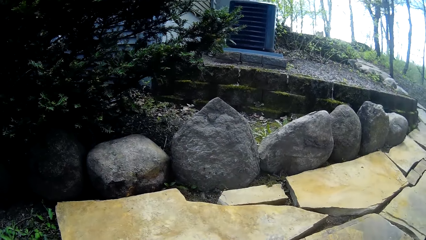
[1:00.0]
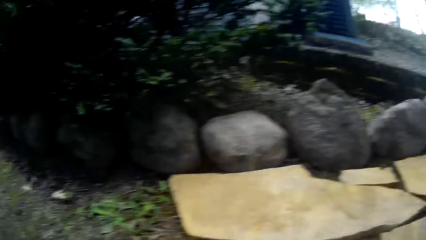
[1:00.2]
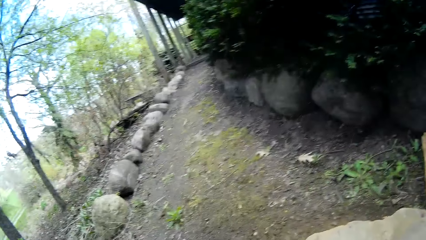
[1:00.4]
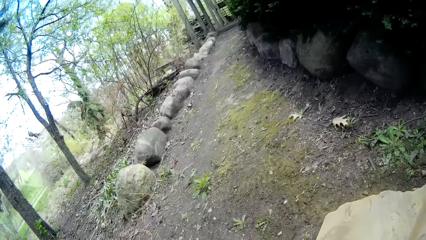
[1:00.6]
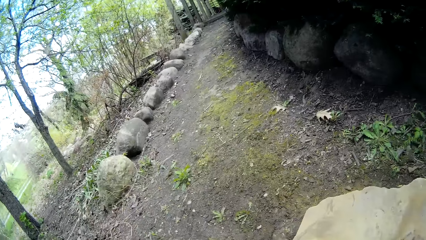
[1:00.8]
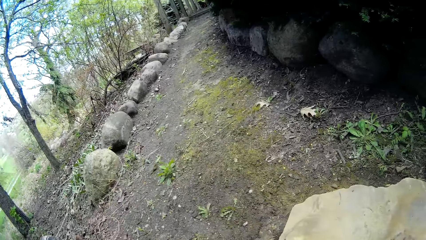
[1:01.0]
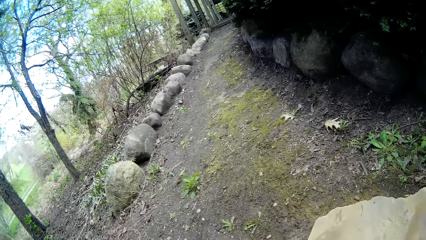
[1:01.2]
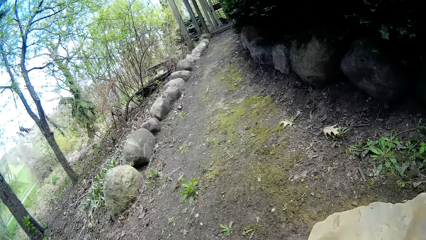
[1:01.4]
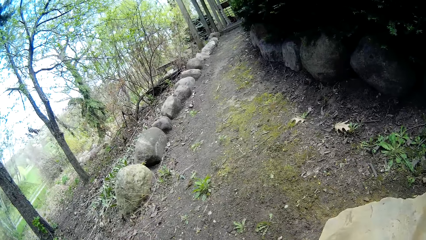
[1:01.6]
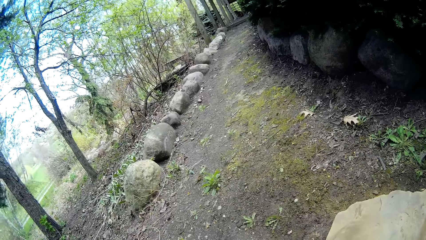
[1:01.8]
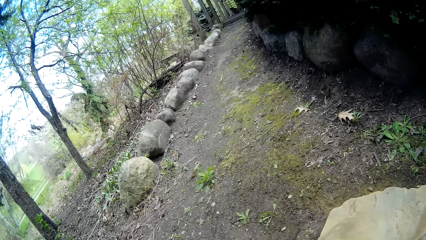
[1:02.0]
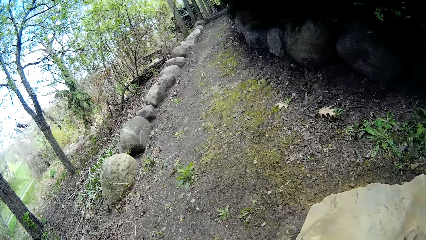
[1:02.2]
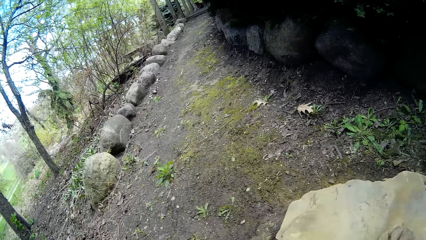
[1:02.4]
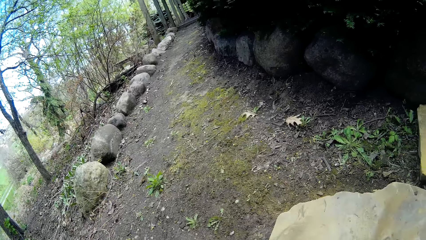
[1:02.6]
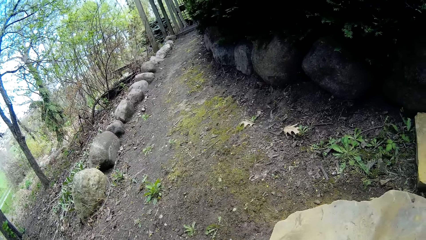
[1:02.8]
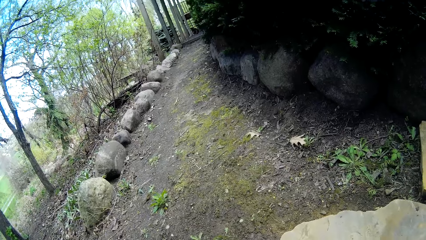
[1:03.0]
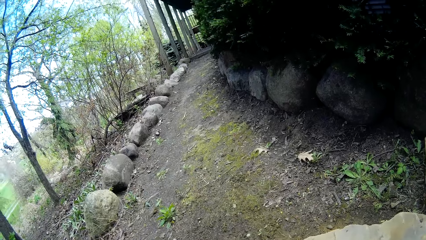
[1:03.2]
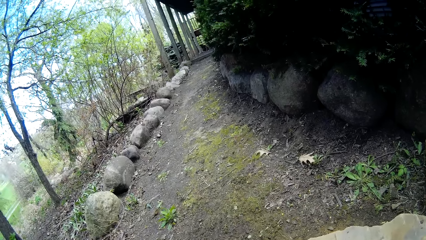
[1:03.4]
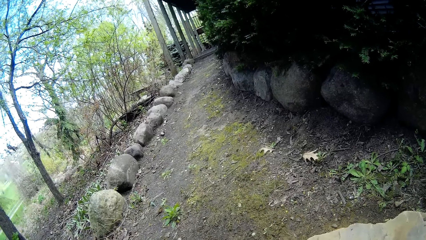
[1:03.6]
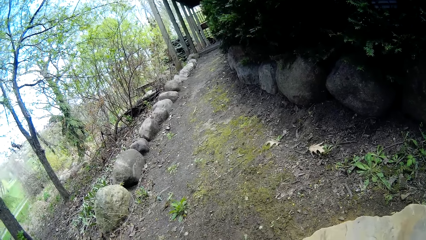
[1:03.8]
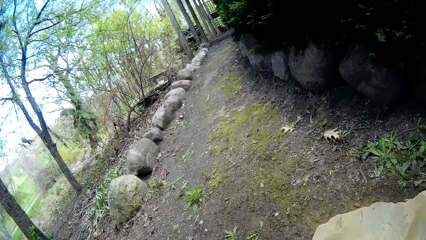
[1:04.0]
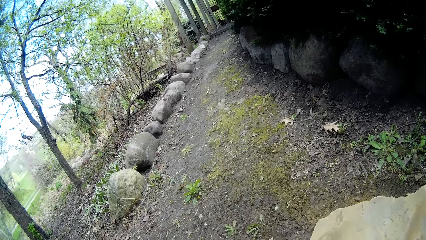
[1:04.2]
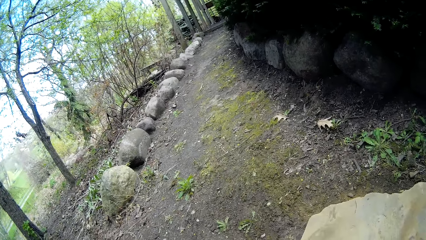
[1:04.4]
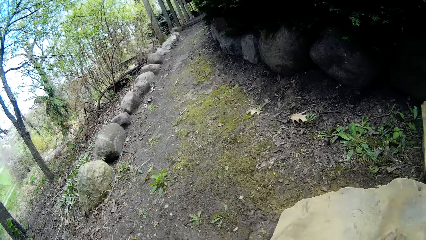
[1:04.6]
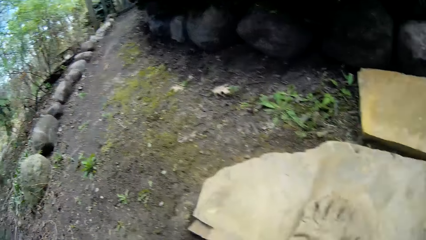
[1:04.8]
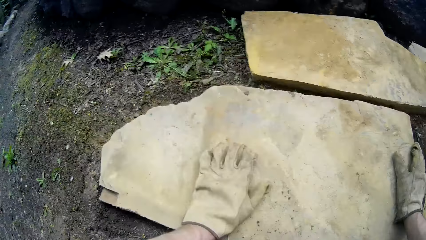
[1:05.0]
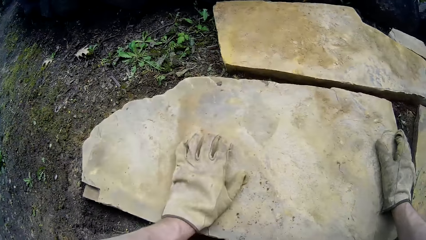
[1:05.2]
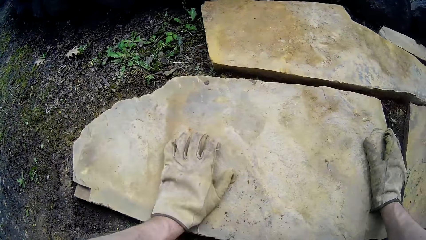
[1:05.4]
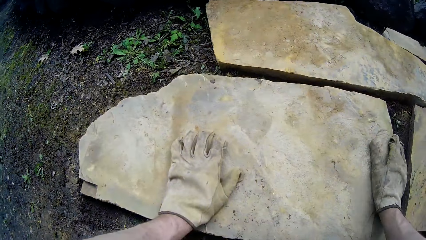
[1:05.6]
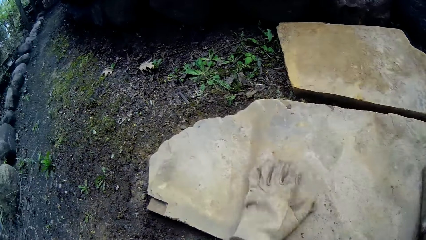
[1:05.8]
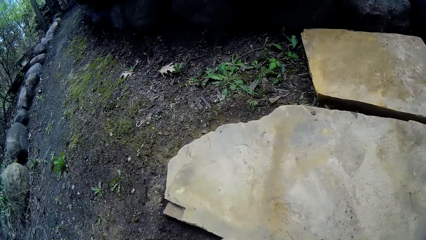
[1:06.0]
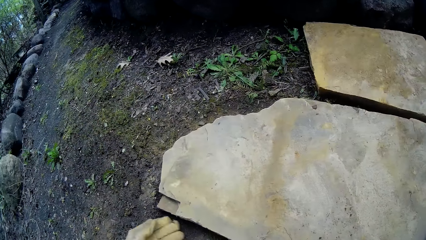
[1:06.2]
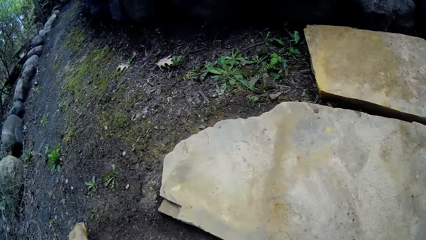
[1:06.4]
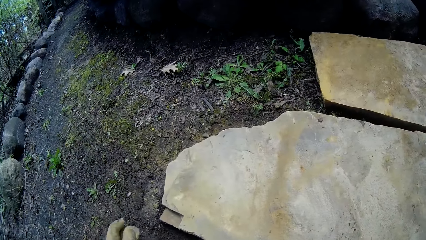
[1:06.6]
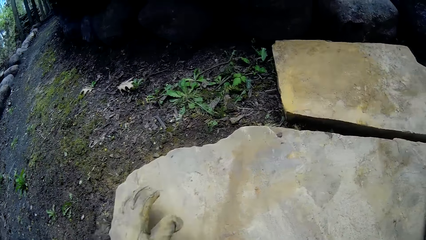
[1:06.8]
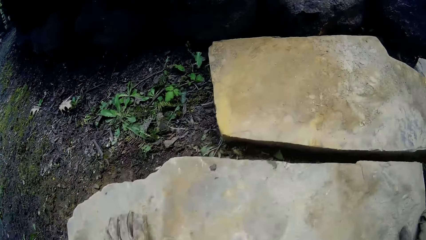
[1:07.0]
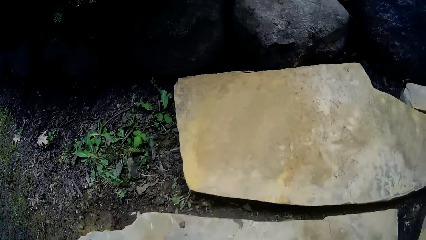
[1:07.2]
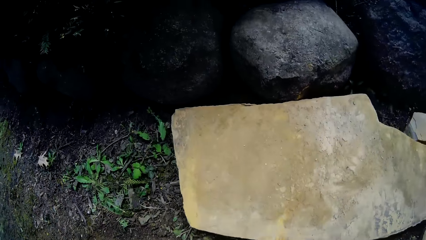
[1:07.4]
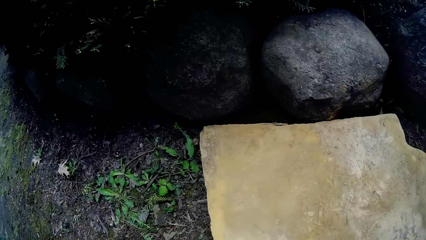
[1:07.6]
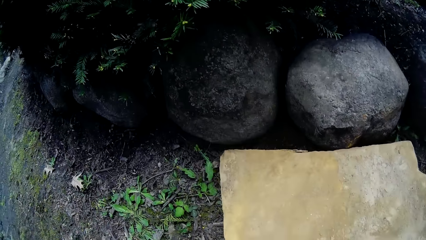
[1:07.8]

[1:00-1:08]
The camera wearer looks around. They remove a hand from the slate. They touch dirt. They rest a hand on the slate.

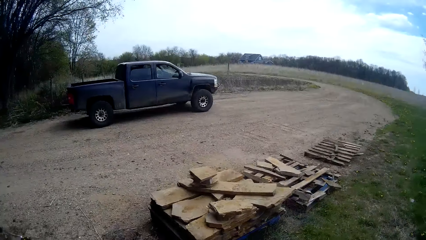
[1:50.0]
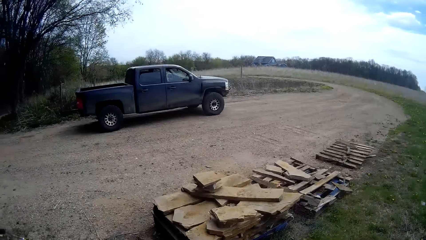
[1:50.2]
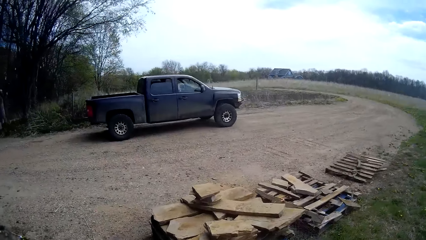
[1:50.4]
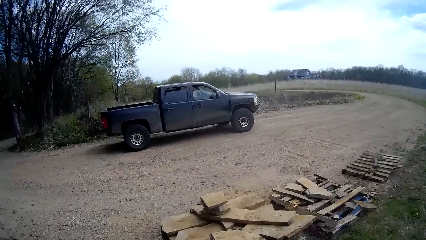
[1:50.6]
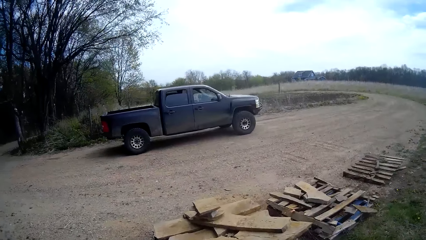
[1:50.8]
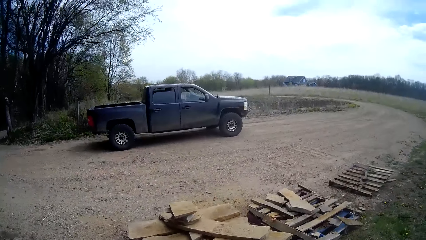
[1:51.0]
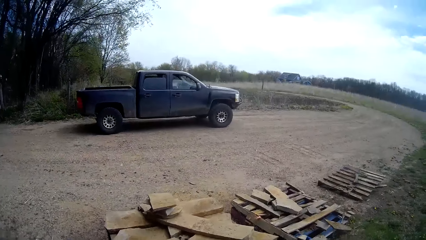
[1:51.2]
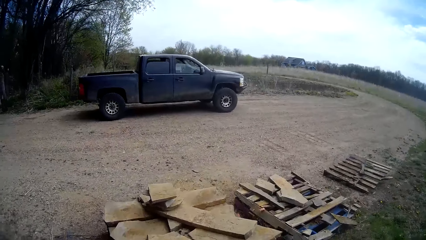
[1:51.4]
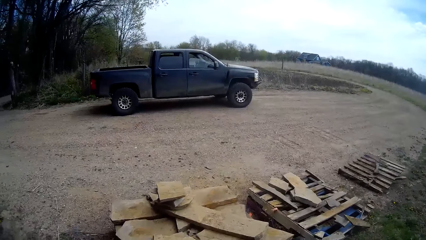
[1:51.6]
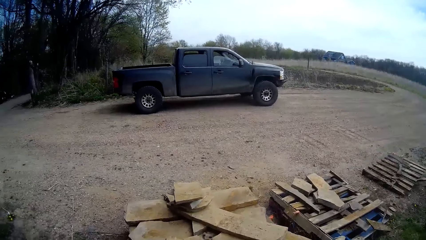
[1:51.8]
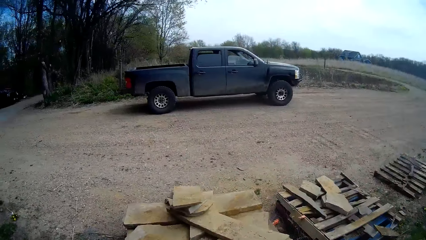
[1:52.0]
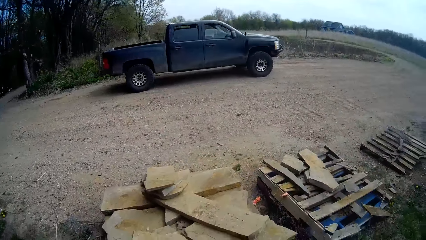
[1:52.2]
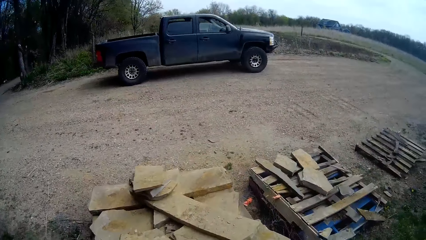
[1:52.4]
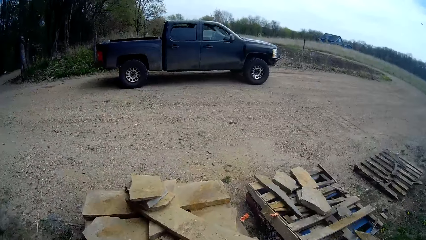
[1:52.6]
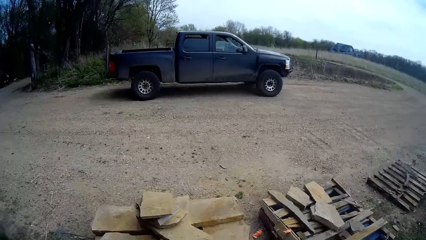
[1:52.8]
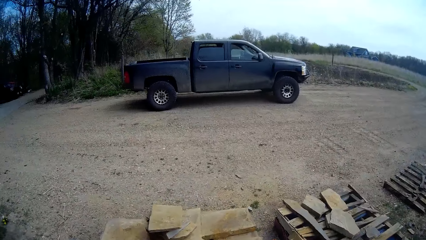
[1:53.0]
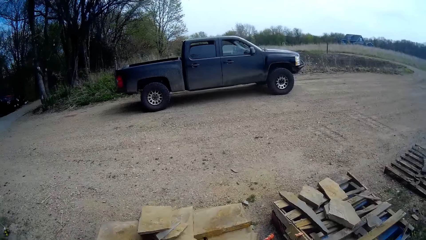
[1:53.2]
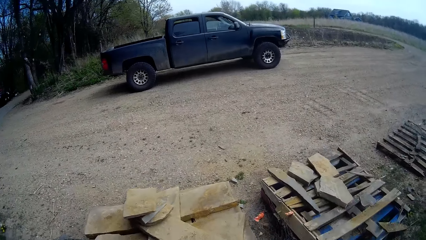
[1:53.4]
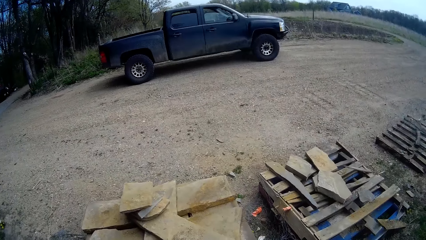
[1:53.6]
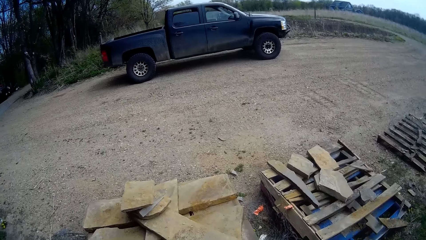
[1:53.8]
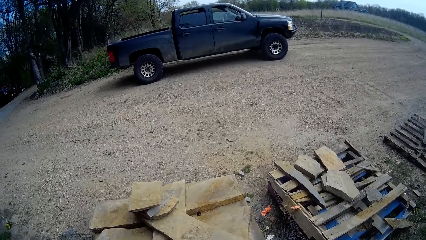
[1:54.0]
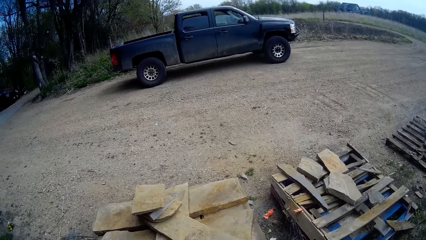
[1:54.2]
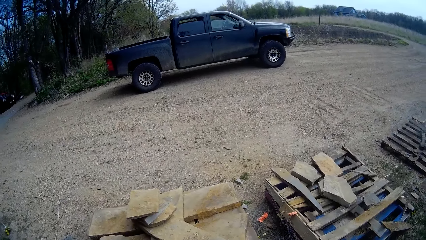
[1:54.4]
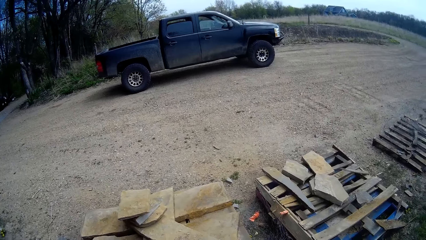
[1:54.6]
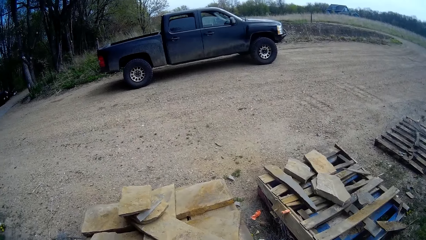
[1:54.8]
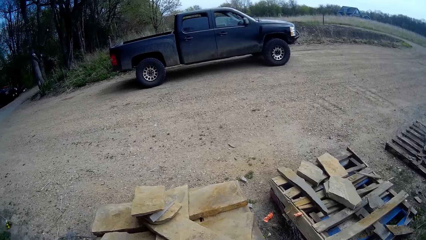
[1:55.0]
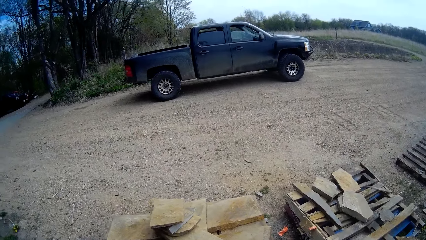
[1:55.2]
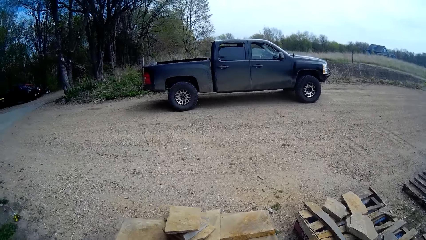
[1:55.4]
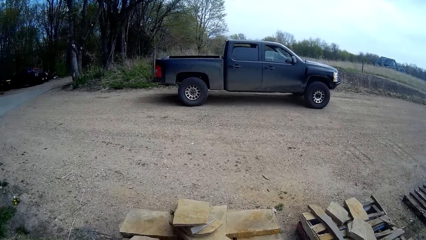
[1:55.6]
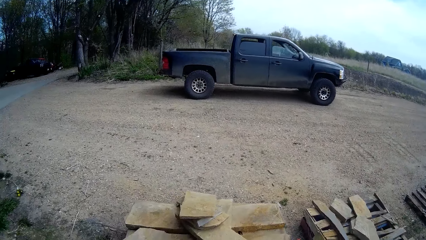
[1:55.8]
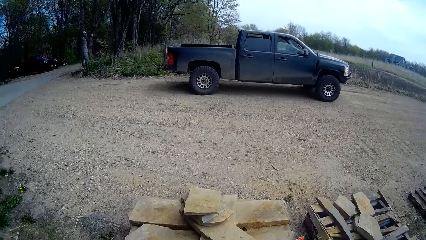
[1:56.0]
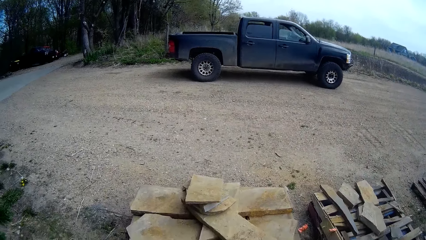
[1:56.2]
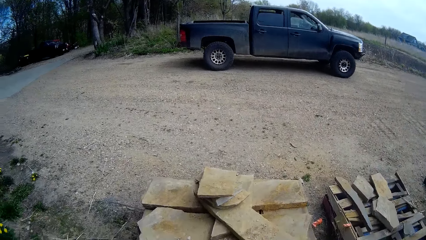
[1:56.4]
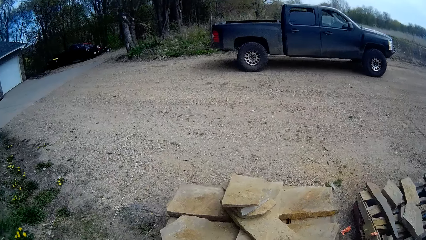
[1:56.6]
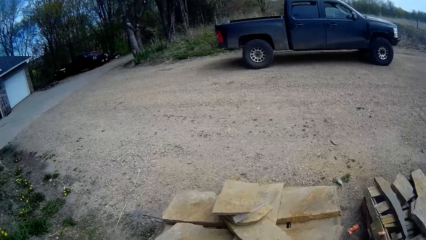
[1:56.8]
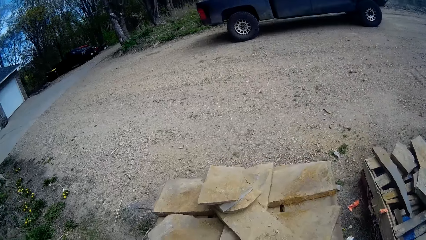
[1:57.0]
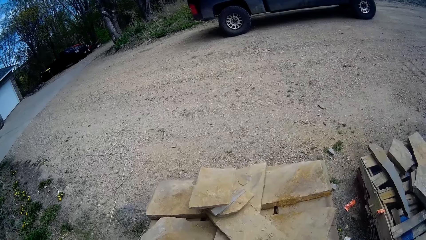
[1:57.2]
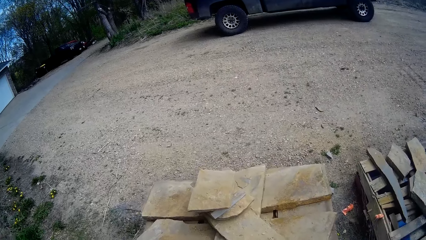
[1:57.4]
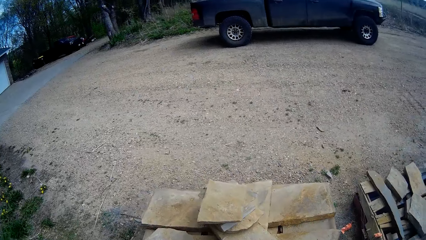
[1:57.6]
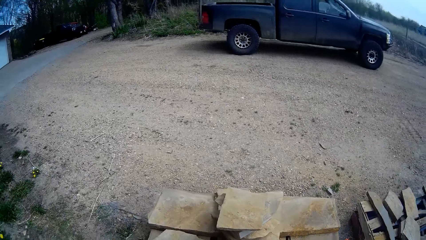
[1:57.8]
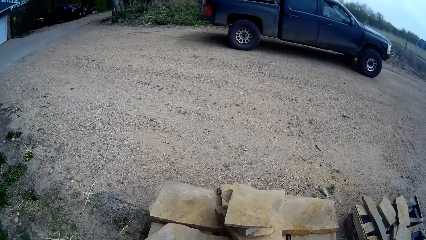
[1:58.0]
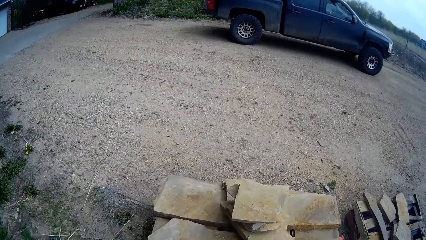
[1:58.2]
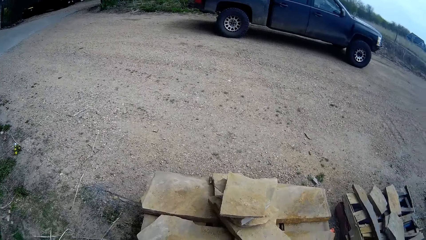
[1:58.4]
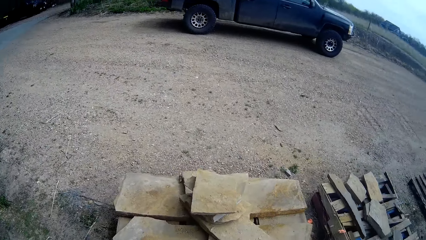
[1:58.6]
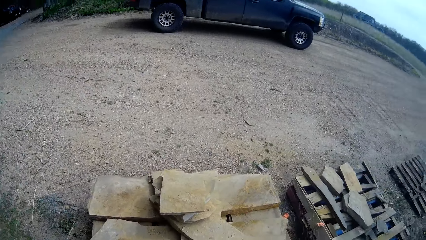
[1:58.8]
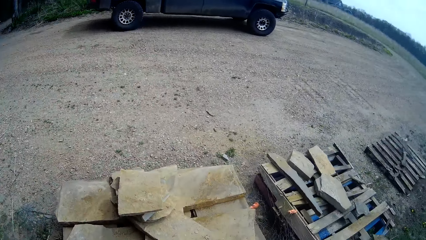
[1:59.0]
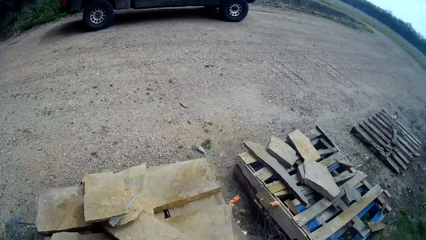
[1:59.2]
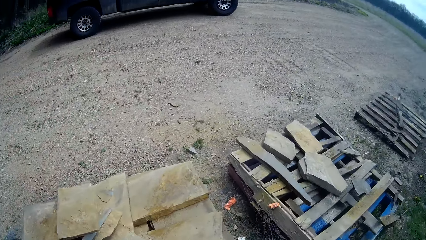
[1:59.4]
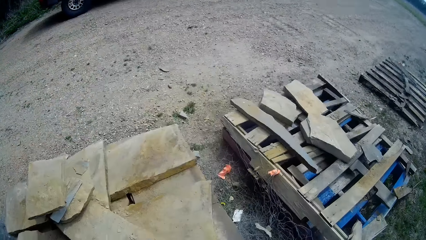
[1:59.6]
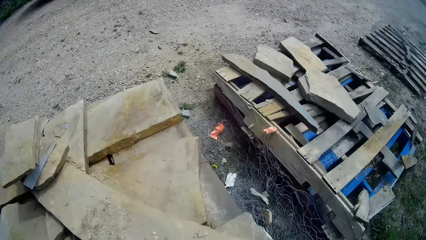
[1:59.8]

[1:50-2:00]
The camera wearer looks around.
